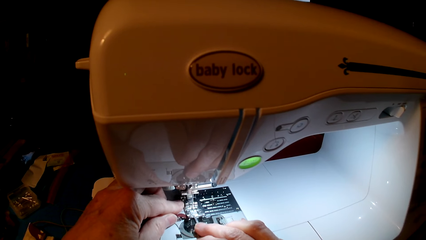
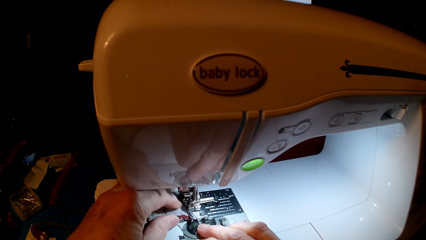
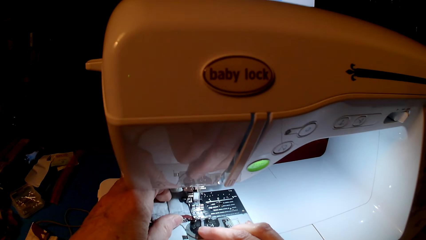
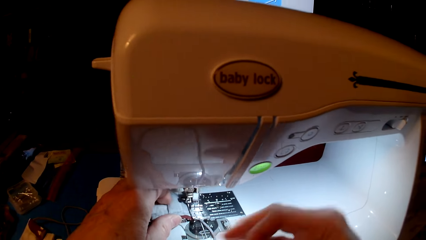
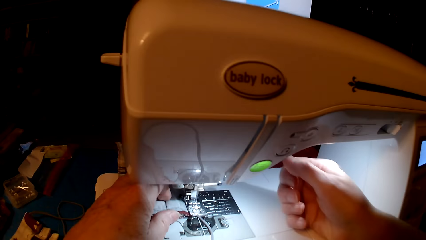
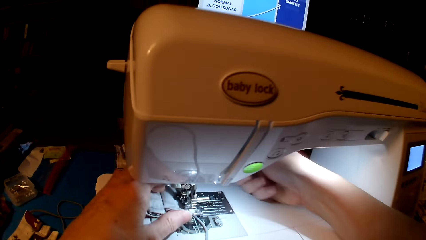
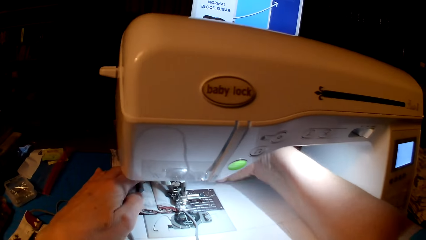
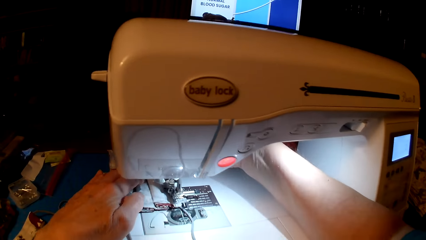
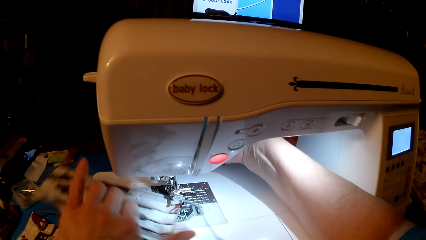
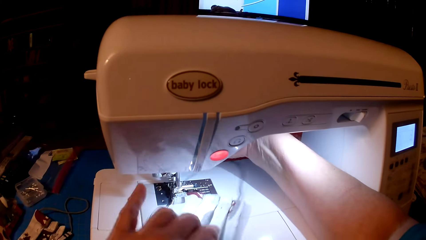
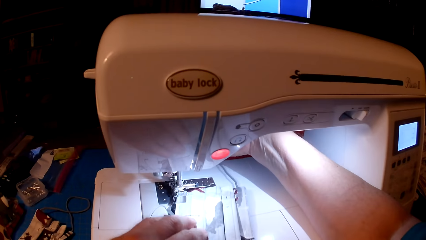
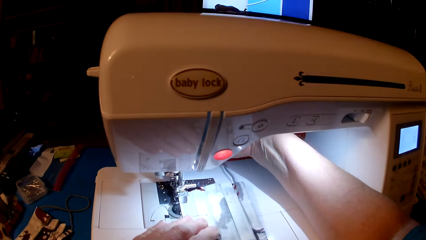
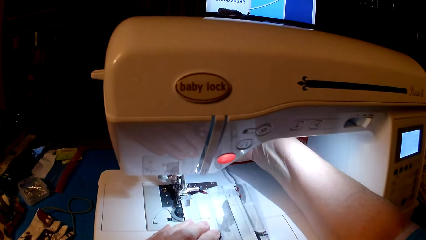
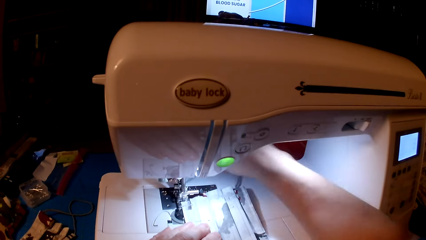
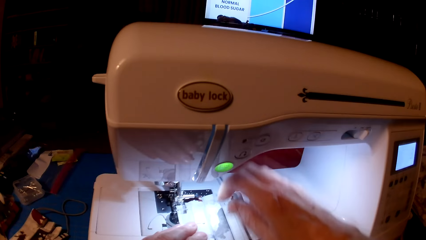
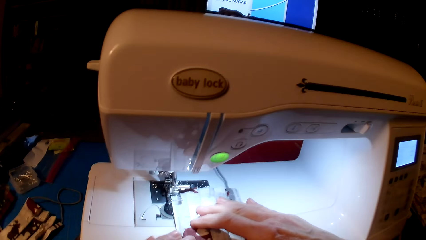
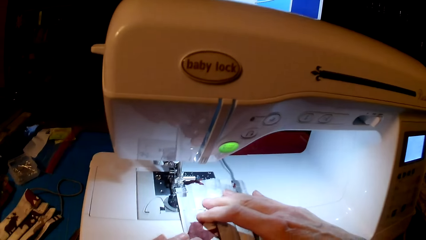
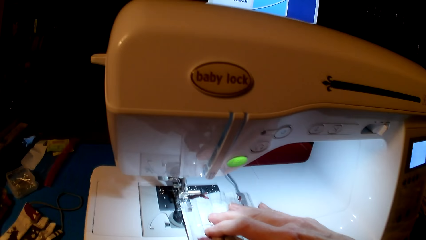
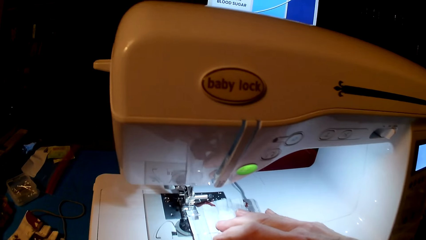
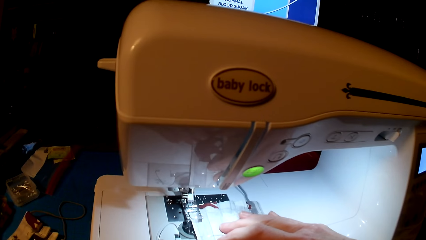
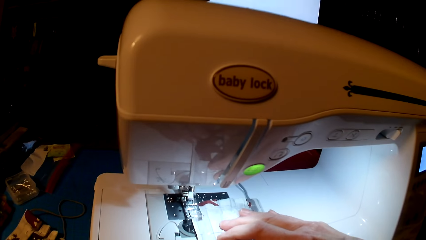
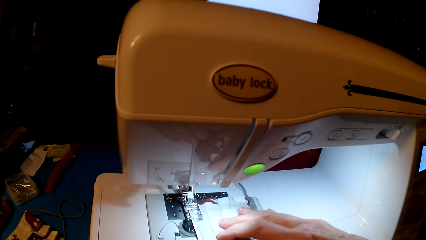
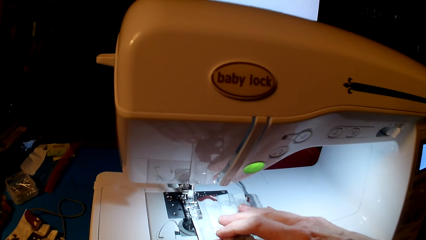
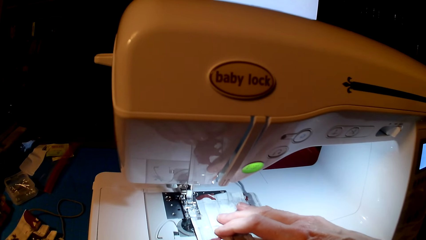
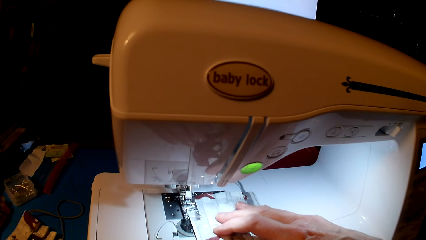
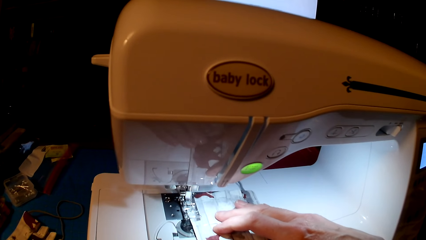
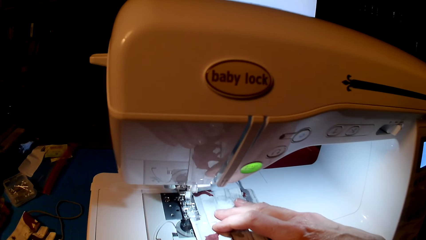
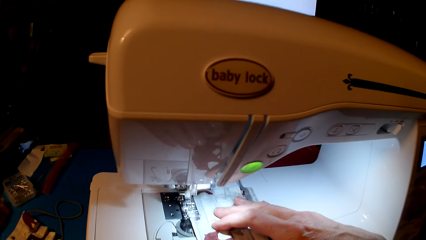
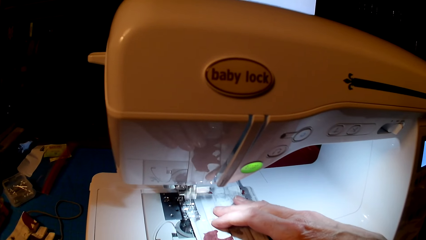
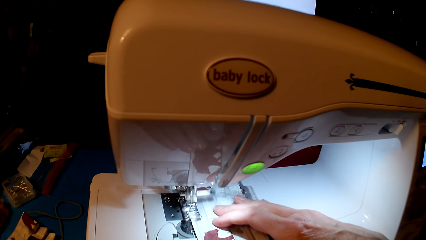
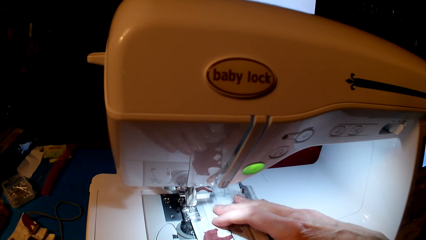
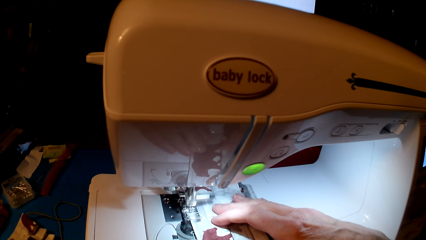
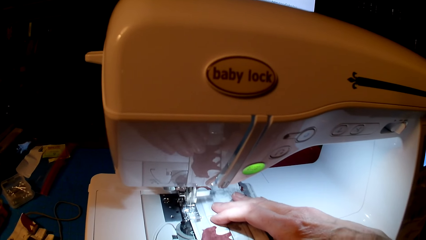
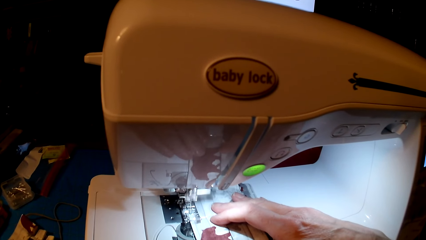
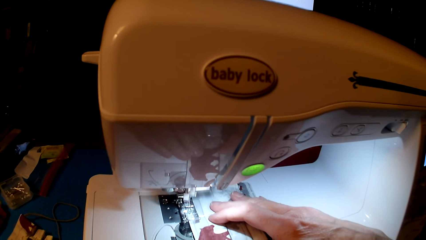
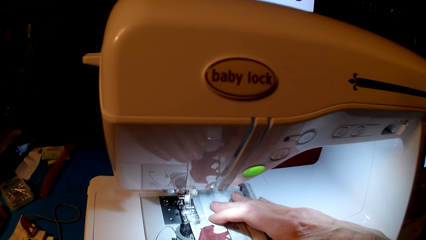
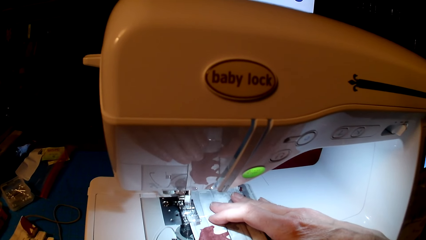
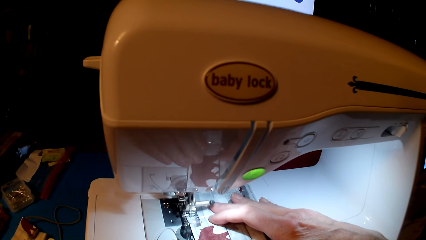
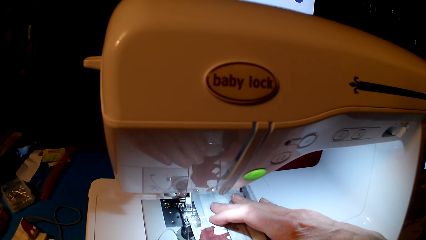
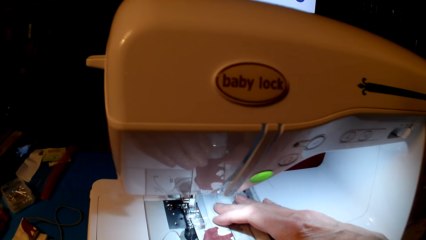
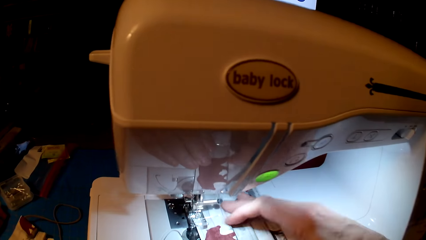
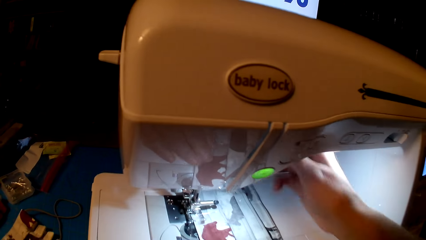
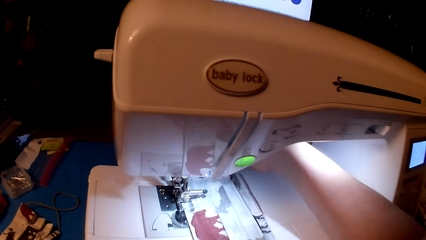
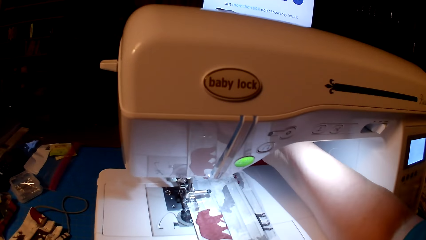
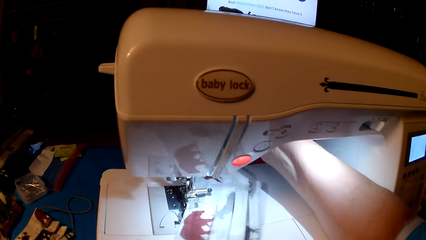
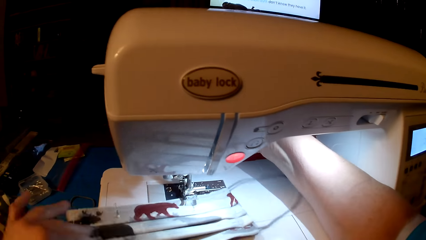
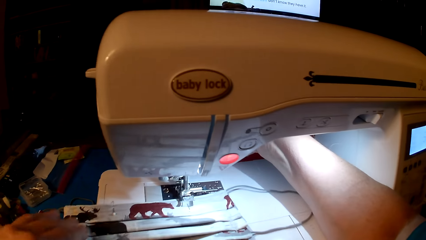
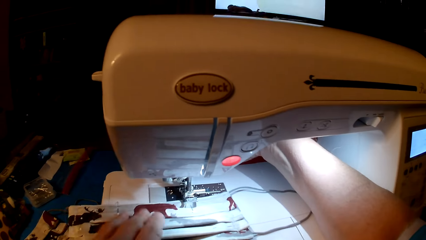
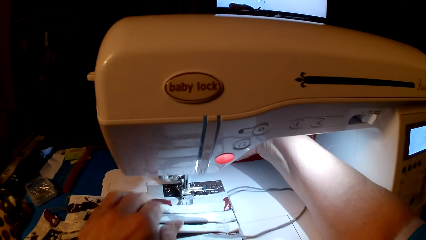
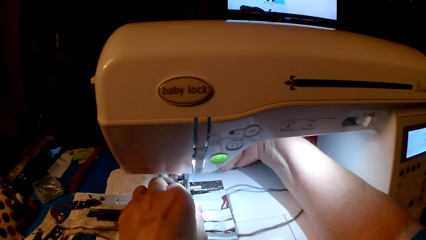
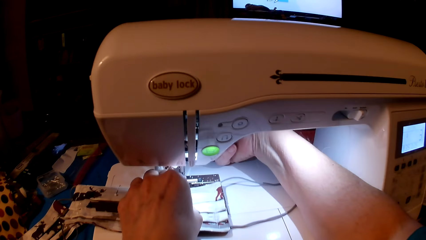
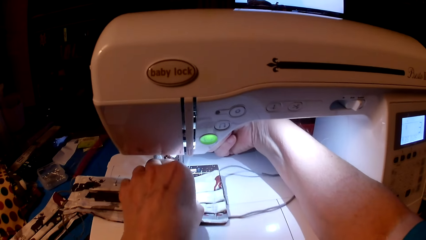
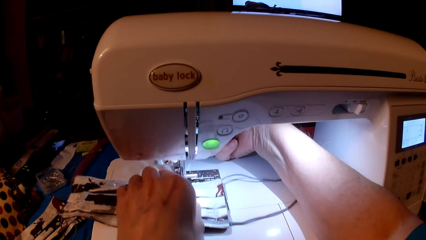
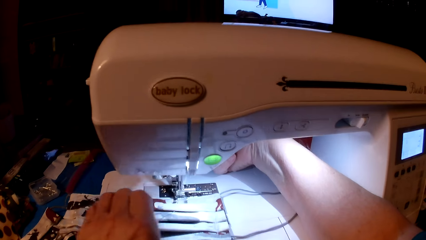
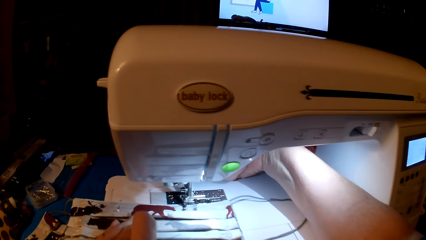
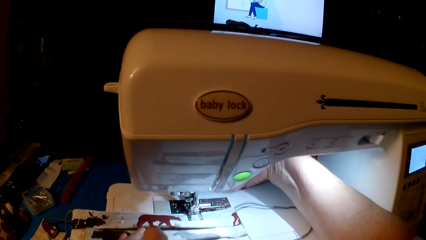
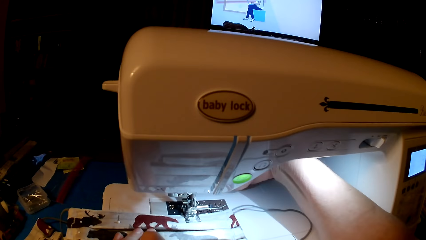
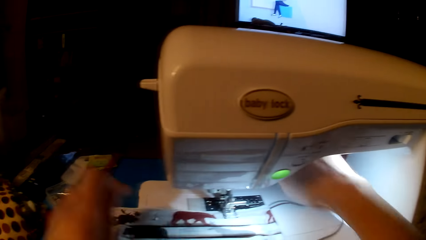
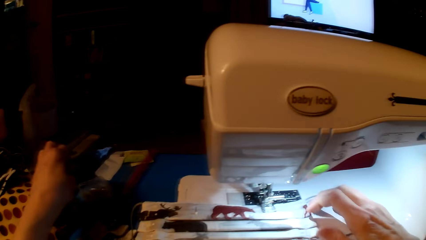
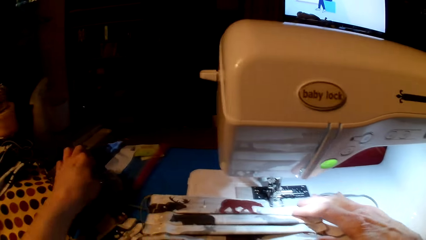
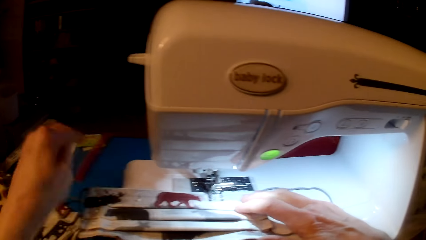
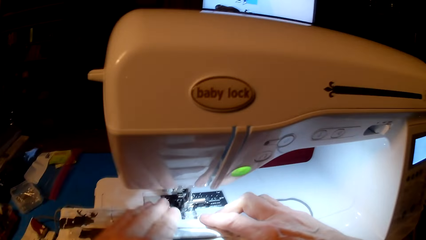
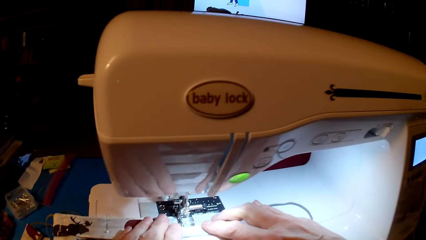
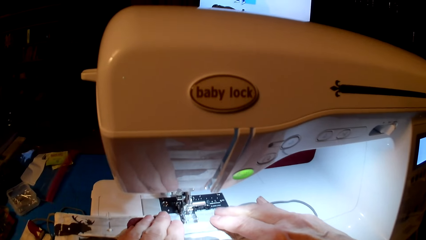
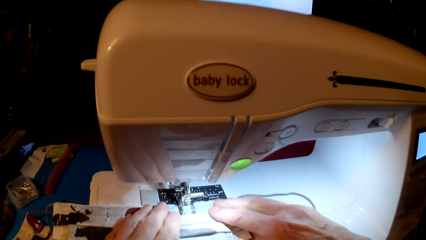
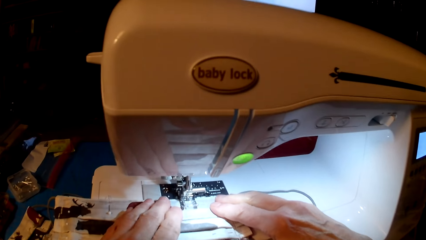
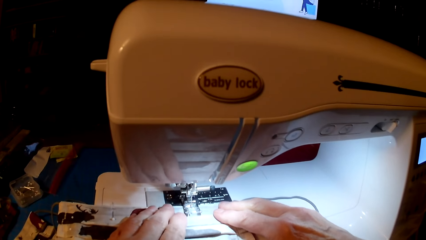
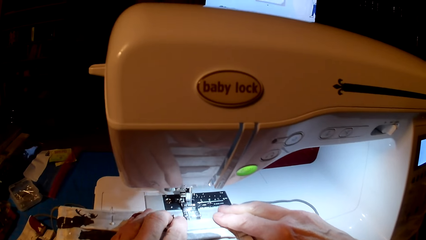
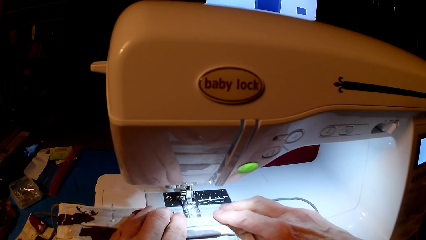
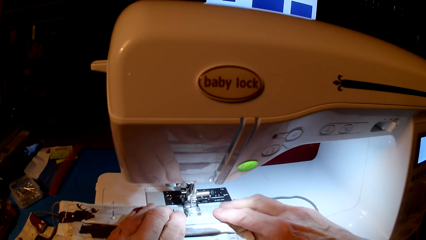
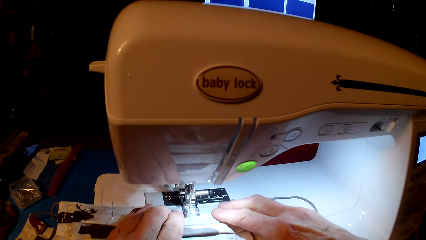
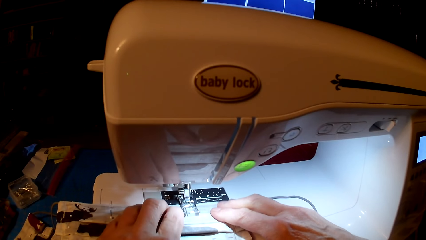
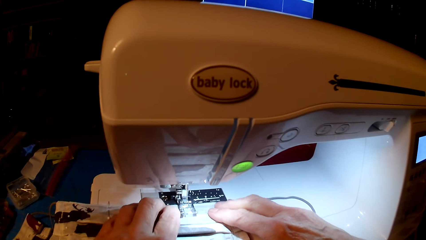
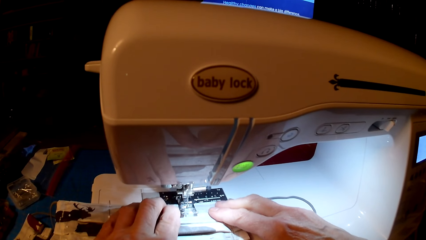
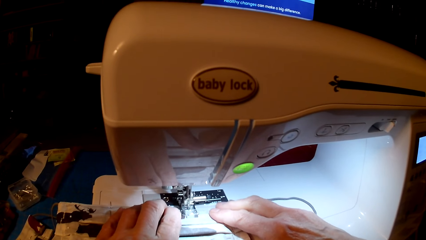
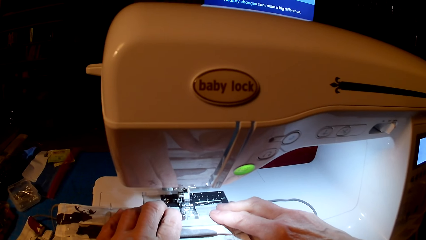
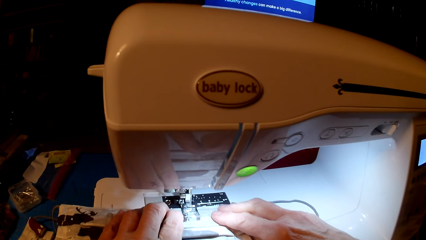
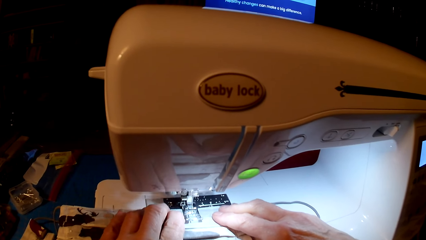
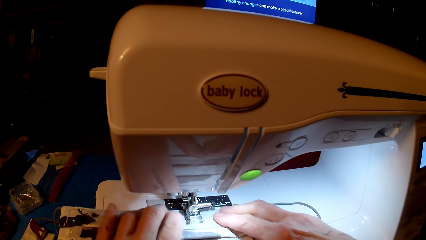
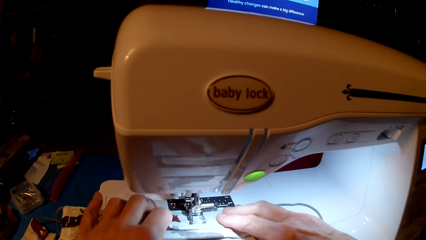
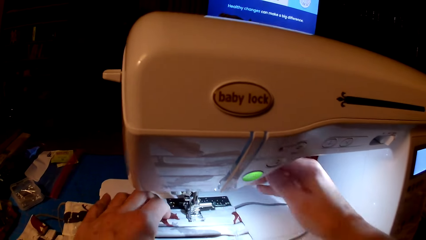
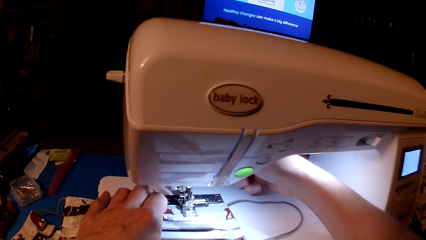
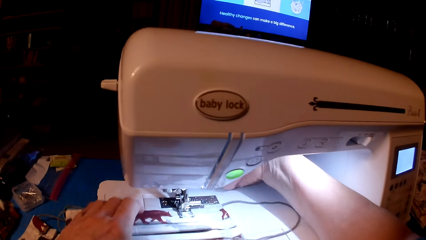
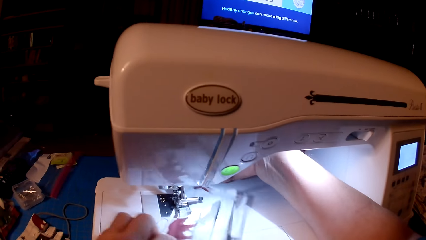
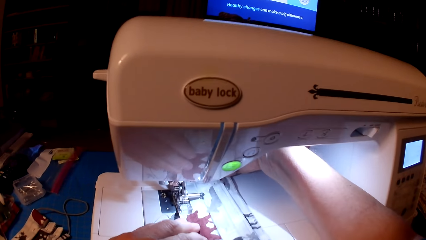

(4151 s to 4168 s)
The camera wearer rolls fabric. They sew. They roll the fabric. They sew.
